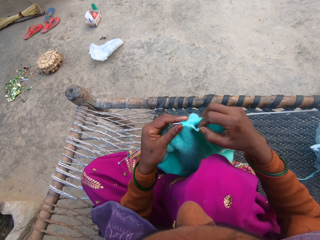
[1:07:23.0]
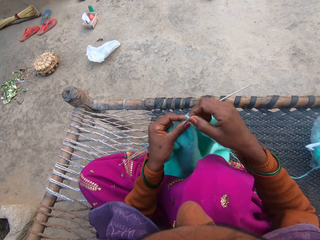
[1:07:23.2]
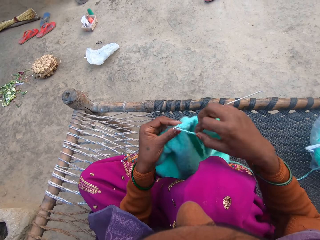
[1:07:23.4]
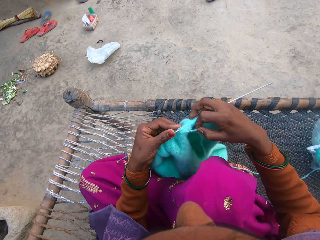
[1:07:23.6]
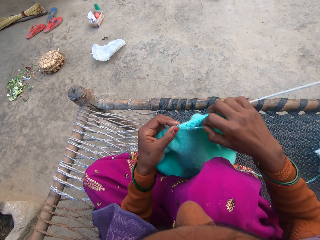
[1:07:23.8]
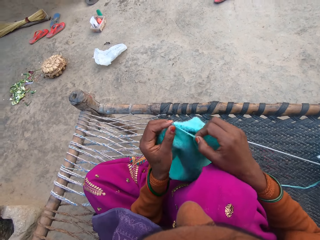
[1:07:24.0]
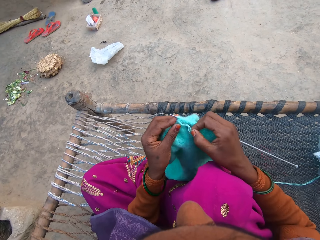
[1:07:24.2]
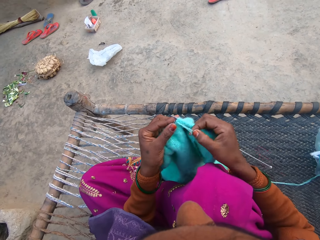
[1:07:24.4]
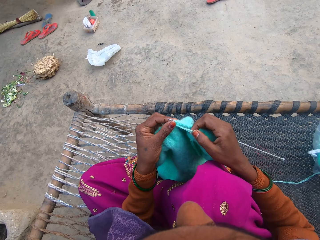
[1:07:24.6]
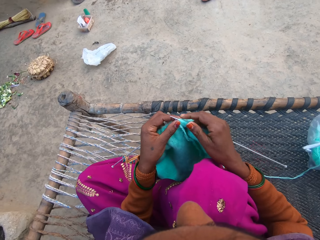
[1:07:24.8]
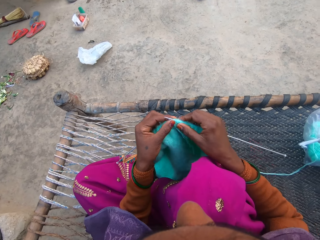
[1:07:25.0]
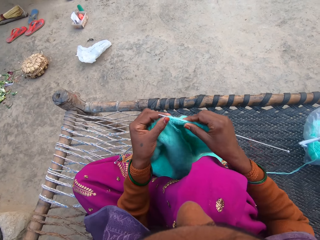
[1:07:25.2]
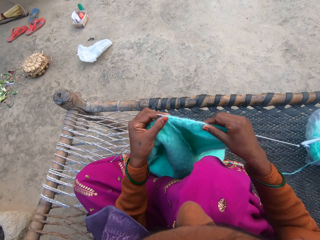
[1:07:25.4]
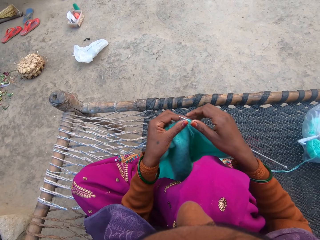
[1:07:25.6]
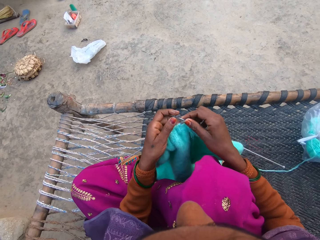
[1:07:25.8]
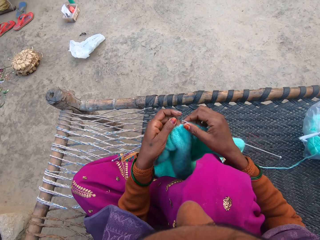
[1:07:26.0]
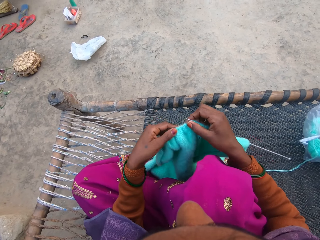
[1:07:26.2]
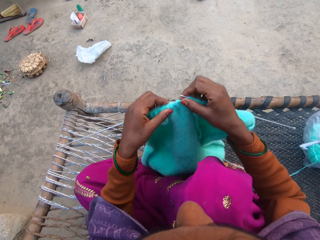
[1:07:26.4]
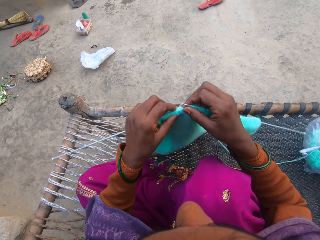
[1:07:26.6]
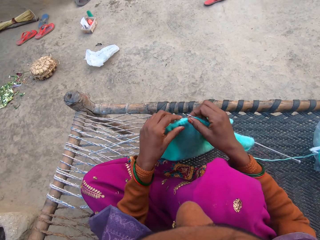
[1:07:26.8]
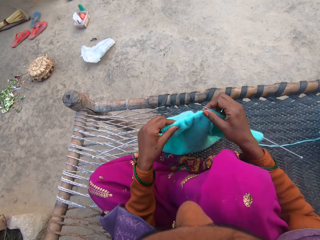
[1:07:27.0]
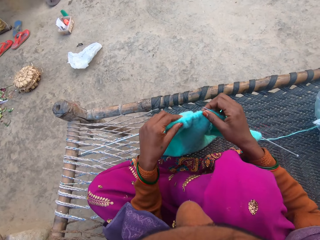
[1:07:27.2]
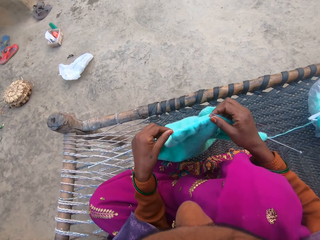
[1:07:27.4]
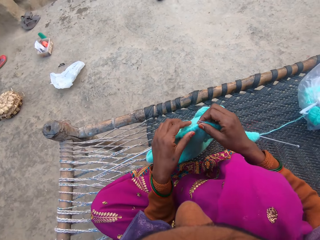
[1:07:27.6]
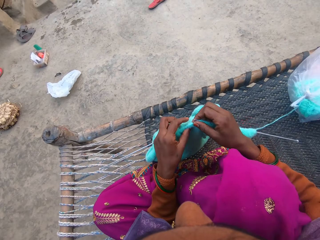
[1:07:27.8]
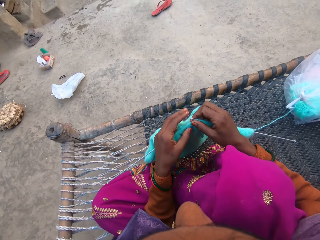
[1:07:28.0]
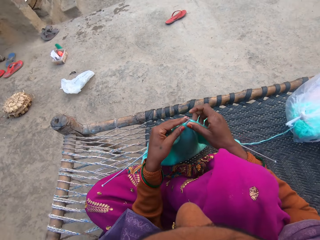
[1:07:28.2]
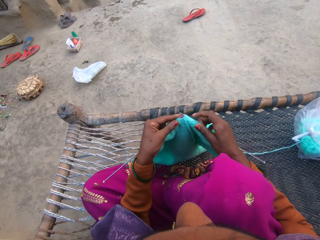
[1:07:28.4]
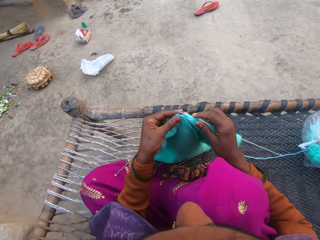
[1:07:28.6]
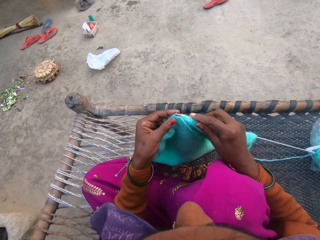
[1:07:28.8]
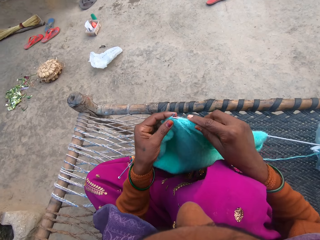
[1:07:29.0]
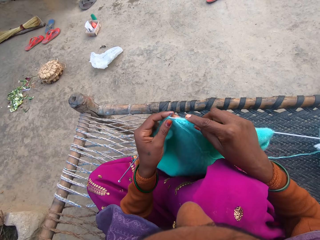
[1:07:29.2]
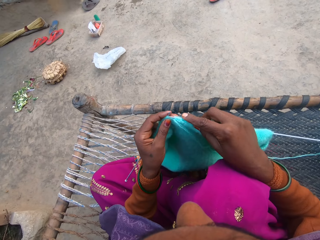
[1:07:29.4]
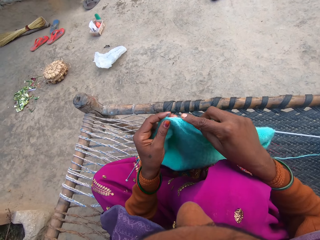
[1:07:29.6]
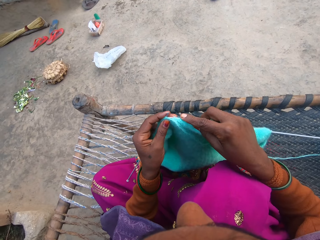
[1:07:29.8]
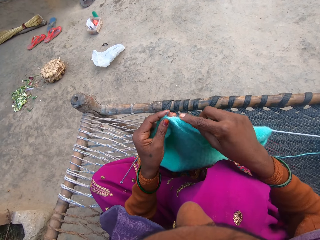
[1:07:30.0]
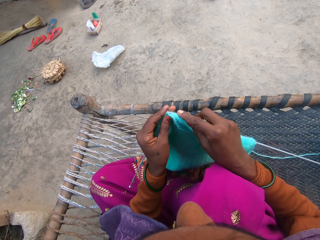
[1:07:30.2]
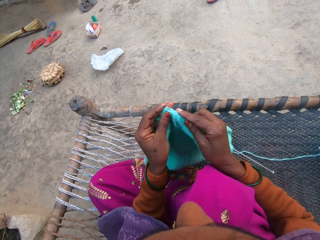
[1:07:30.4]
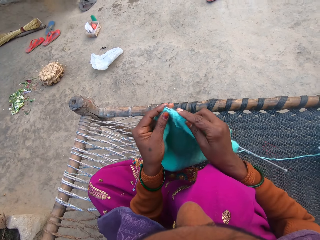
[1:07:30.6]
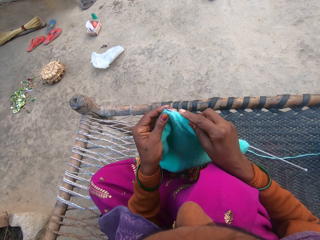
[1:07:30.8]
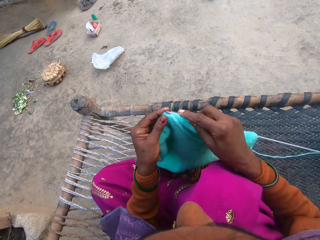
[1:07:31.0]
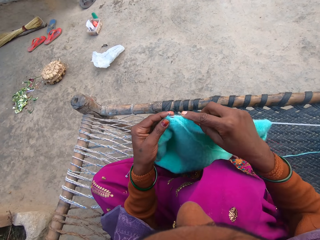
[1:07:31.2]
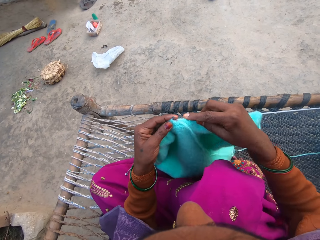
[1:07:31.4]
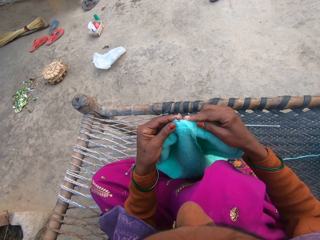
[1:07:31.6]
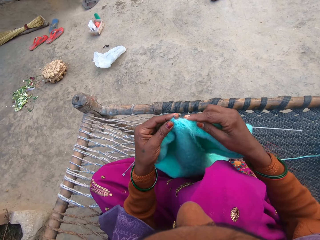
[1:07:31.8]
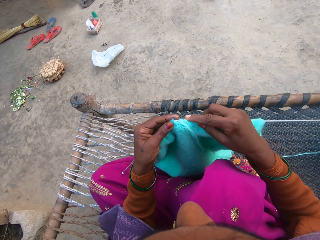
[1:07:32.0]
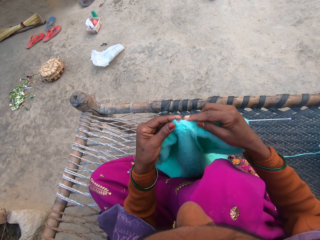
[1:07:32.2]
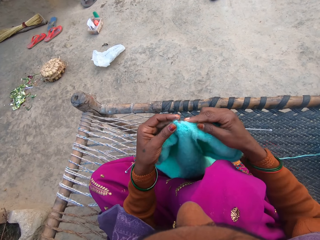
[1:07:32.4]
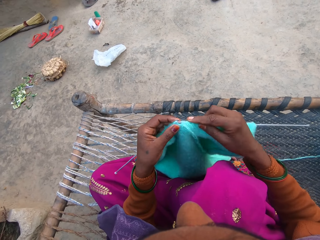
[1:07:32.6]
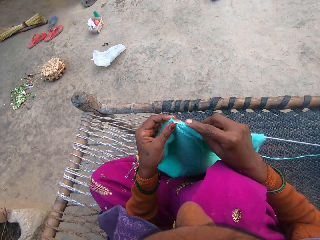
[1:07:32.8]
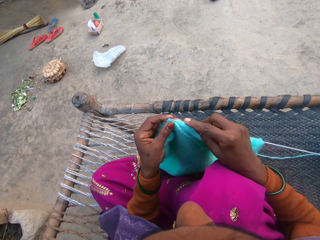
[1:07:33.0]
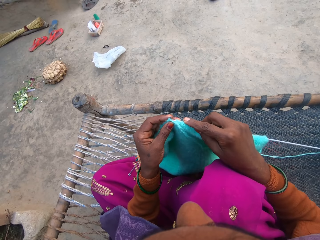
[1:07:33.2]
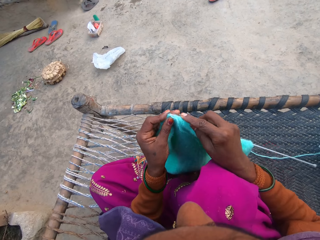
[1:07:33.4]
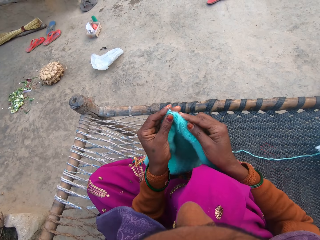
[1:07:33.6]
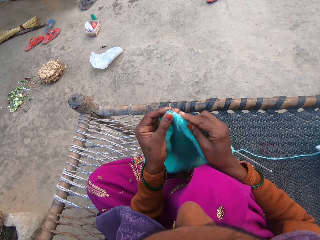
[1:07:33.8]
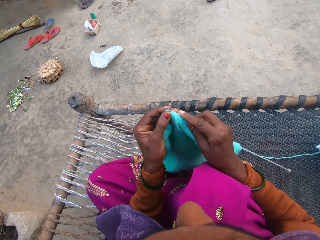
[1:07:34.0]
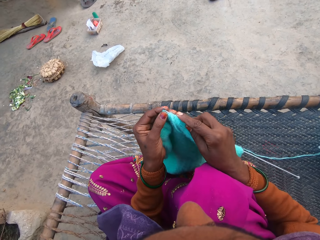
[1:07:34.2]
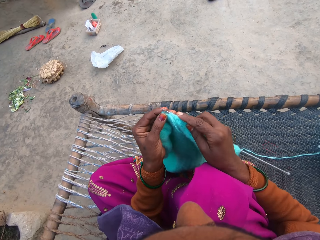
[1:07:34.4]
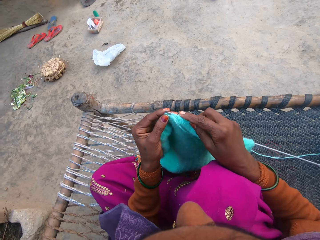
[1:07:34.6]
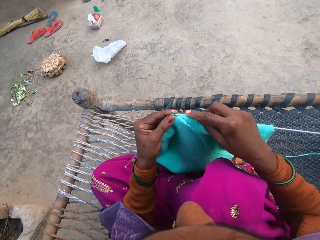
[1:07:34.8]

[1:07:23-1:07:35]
The camera wearer adjusts the yarn with their hand. They knit the yarn.

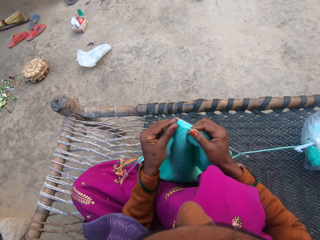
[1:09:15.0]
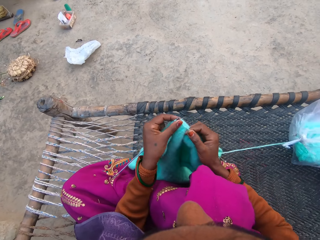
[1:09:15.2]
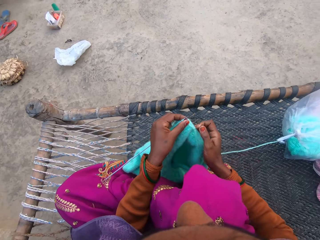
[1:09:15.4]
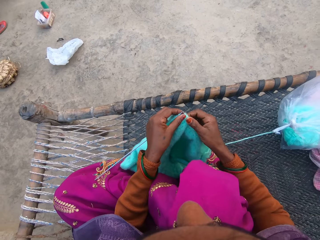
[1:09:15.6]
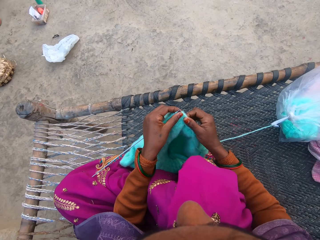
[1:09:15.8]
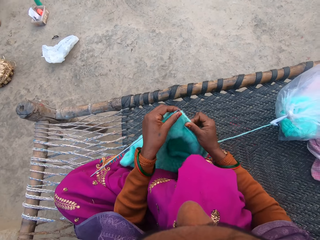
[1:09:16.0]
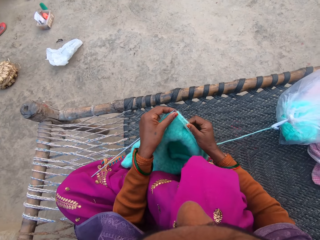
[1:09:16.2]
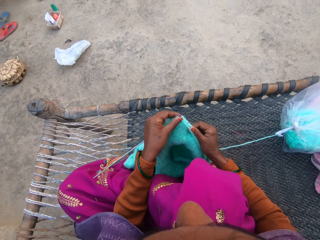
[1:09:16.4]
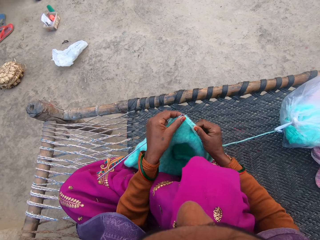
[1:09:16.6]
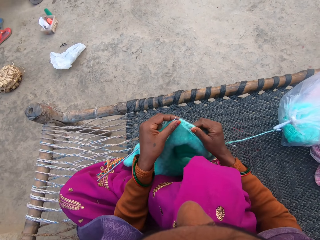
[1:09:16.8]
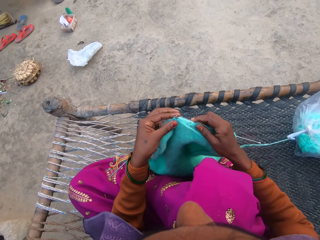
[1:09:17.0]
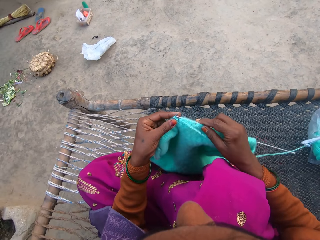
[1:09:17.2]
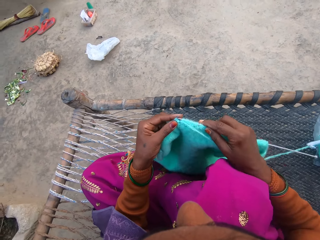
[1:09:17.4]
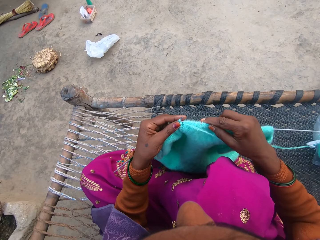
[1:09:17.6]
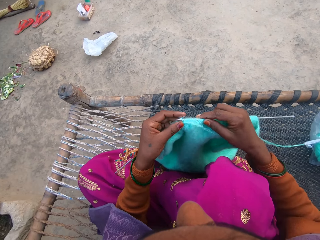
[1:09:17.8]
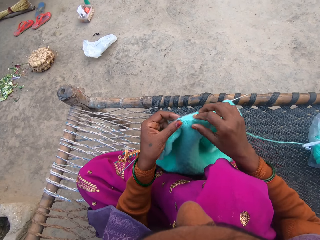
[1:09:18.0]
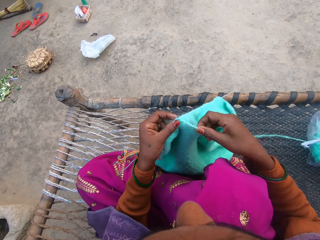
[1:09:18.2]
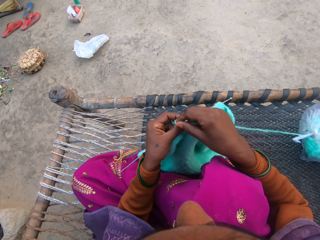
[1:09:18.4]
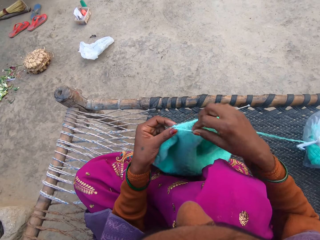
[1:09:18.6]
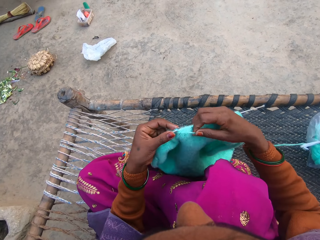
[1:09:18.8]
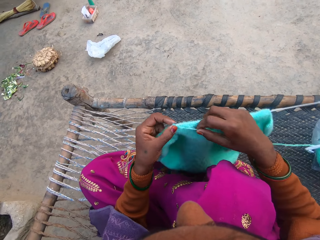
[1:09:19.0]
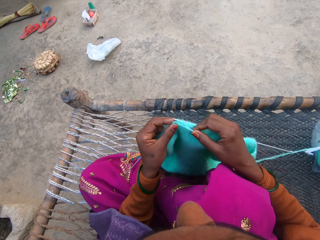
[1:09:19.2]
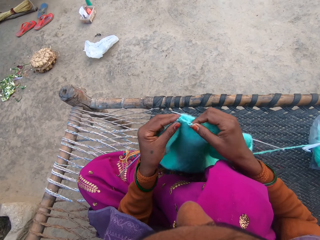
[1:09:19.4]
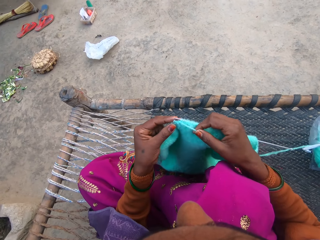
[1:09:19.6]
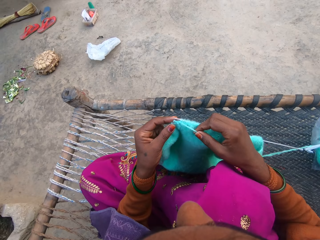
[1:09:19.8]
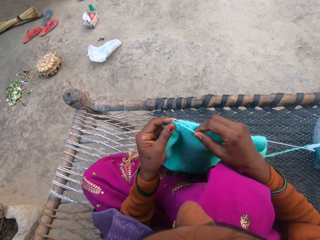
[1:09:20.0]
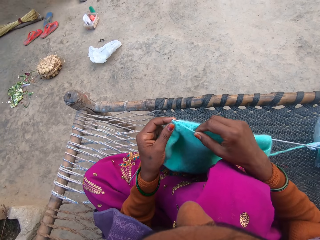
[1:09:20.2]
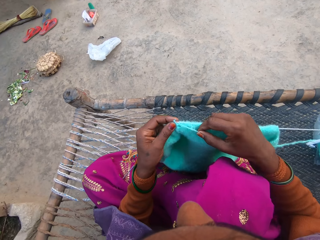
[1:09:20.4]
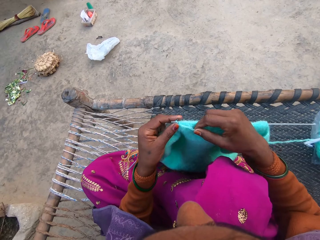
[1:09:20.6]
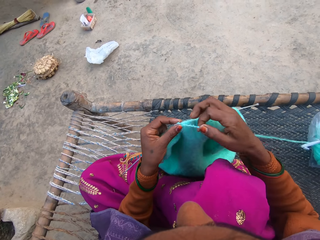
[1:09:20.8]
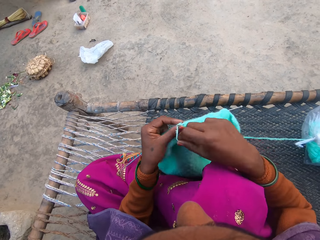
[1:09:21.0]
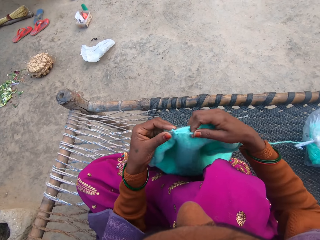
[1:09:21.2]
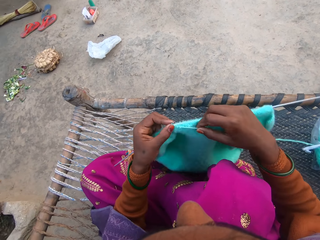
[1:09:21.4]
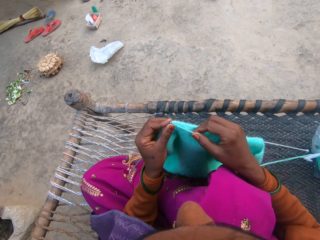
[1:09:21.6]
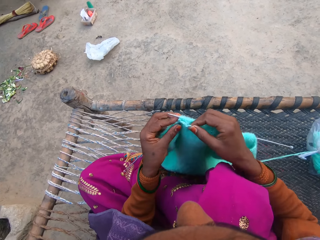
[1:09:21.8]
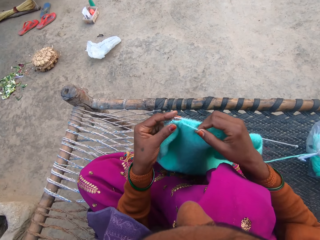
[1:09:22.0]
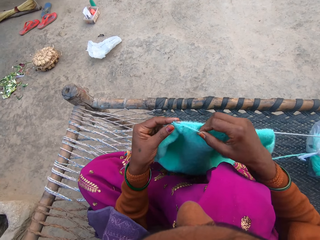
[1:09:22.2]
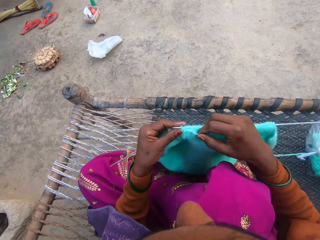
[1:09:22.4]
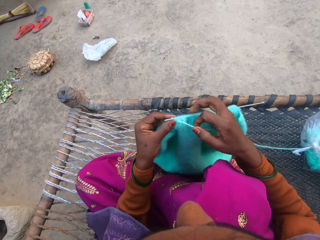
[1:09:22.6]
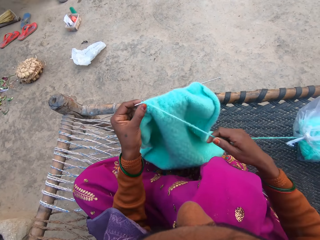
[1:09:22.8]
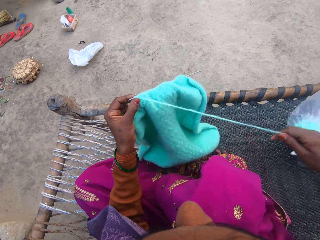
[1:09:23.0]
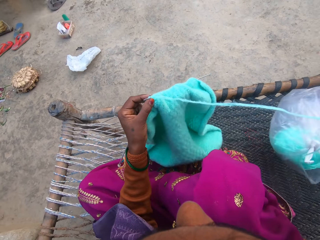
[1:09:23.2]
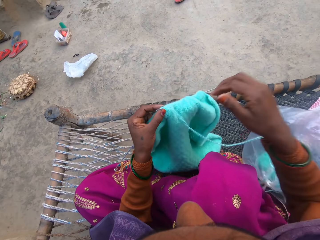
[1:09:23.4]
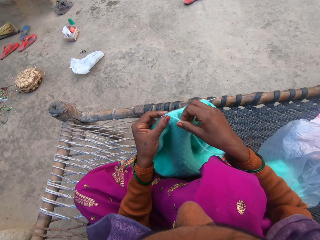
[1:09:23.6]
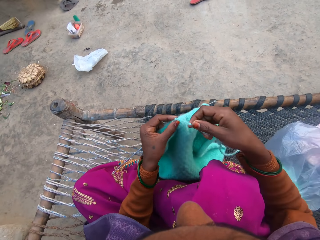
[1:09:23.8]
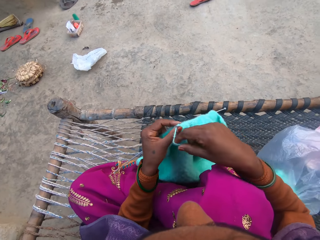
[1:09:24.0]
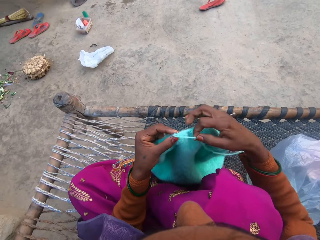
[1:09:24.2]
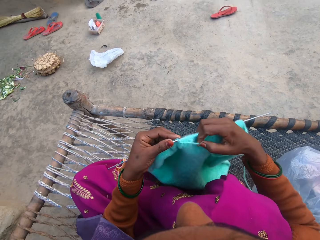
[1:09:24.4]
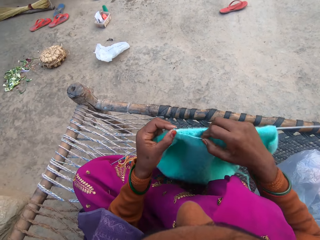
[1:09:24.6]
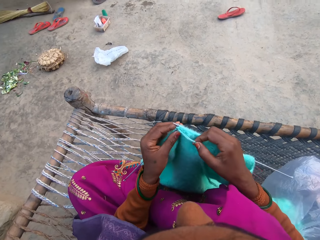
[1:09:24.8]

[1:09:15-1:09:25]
The camera wearer puts down the pin. They weave the cloth. They make the rope. They weave the cloth.
